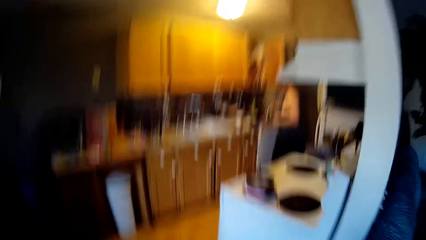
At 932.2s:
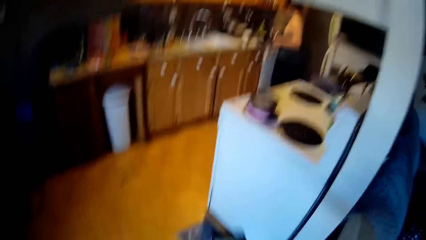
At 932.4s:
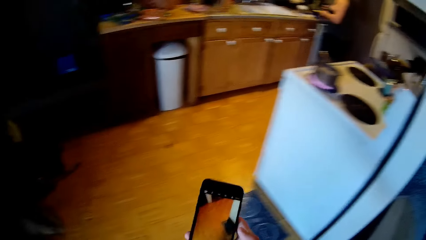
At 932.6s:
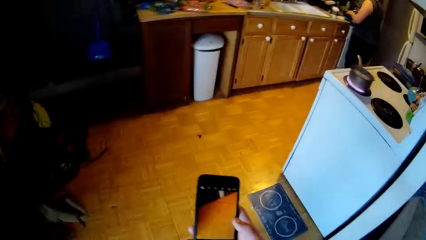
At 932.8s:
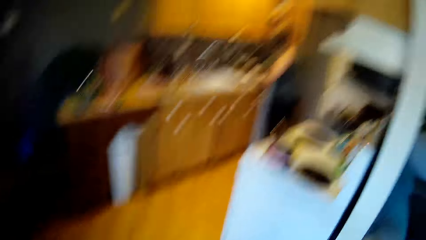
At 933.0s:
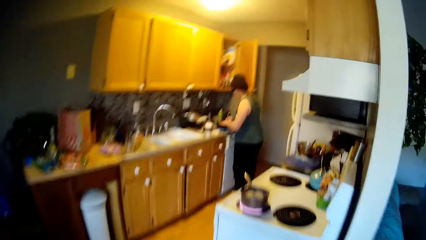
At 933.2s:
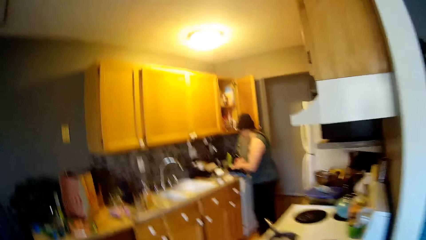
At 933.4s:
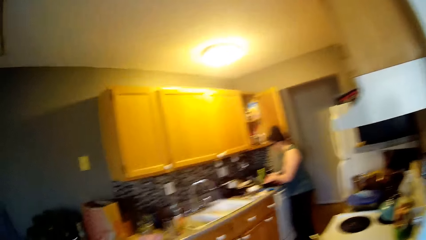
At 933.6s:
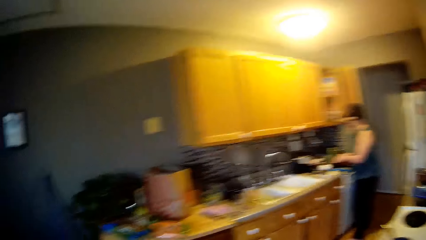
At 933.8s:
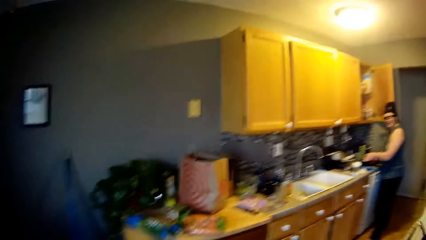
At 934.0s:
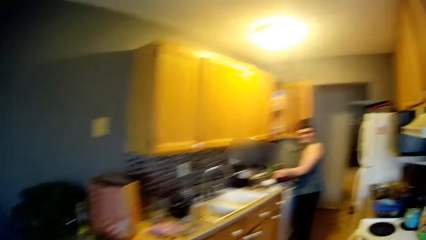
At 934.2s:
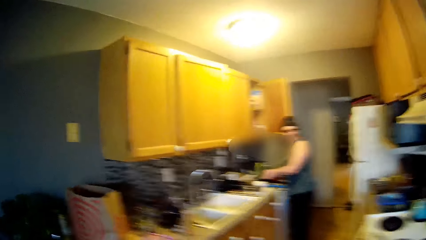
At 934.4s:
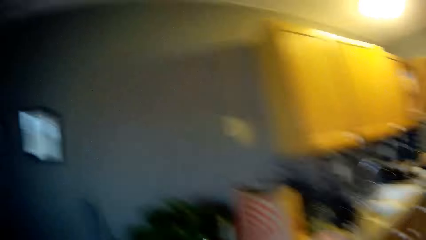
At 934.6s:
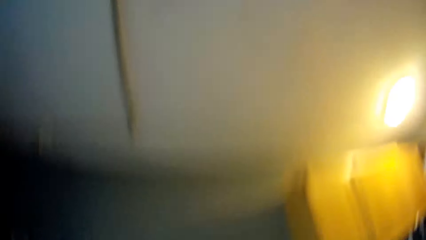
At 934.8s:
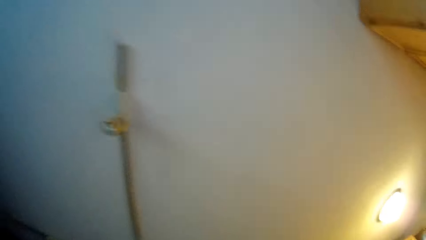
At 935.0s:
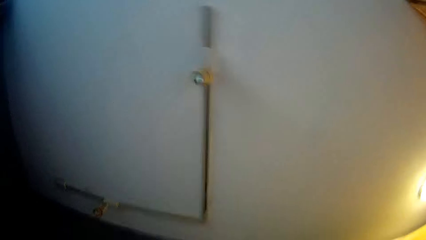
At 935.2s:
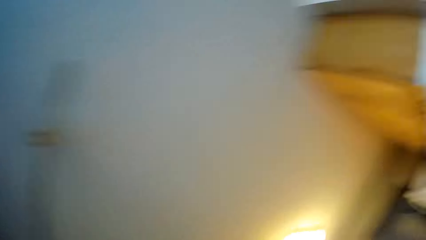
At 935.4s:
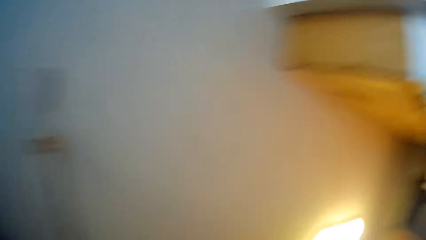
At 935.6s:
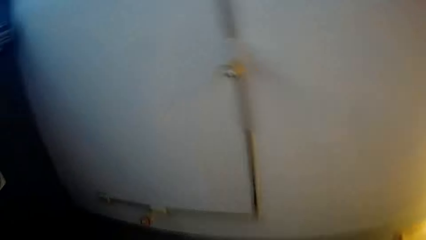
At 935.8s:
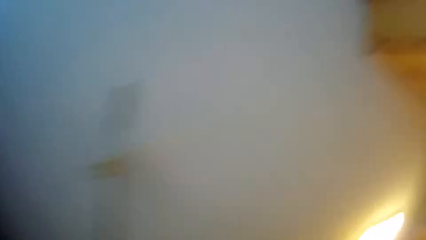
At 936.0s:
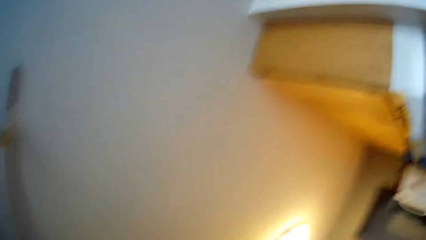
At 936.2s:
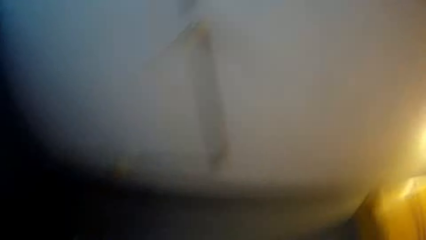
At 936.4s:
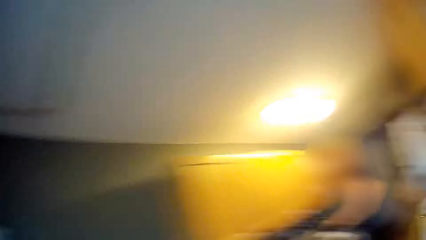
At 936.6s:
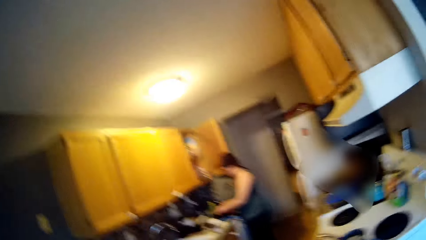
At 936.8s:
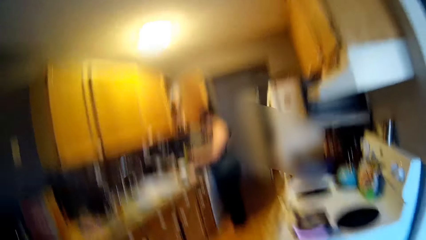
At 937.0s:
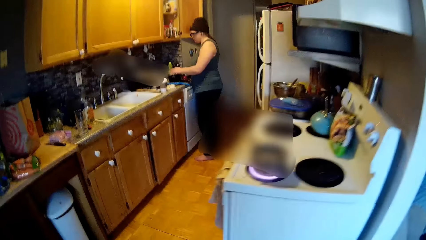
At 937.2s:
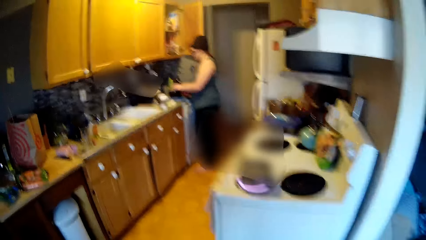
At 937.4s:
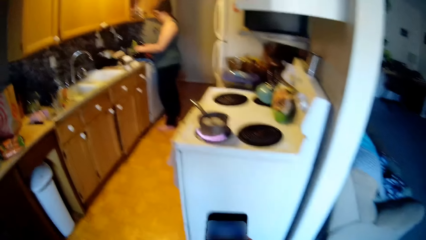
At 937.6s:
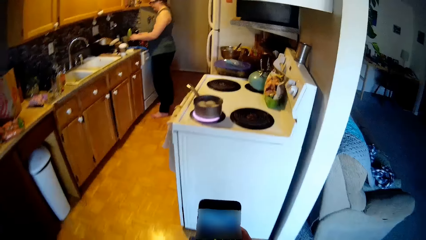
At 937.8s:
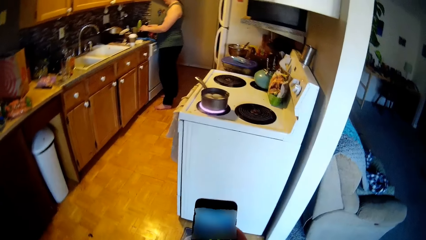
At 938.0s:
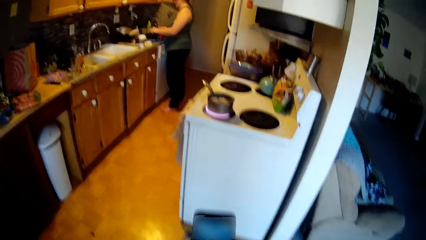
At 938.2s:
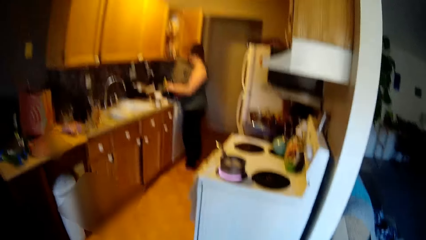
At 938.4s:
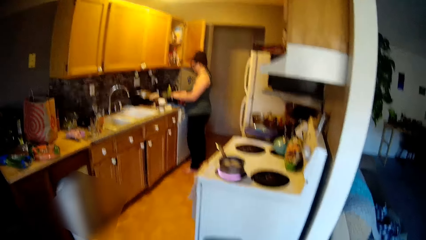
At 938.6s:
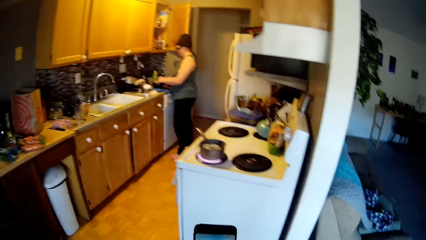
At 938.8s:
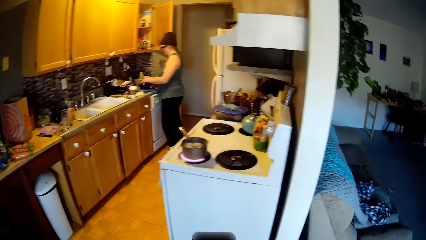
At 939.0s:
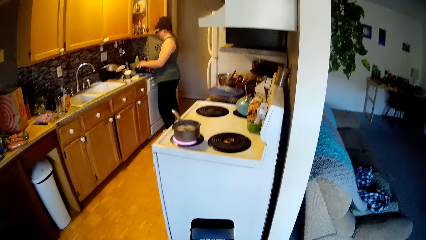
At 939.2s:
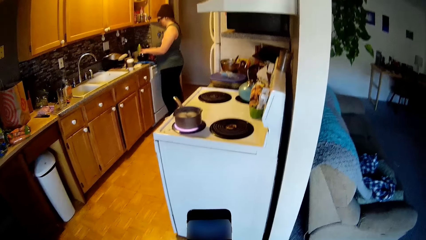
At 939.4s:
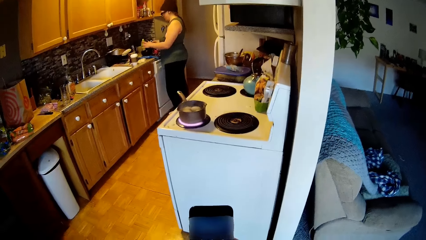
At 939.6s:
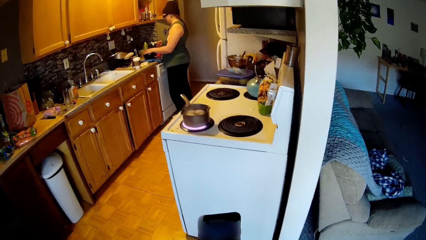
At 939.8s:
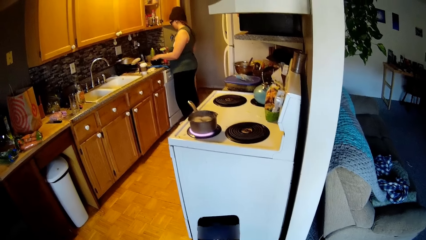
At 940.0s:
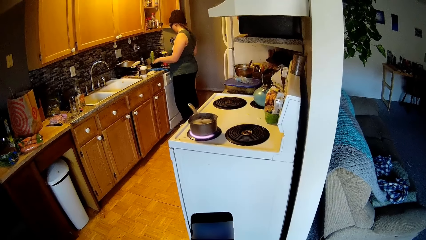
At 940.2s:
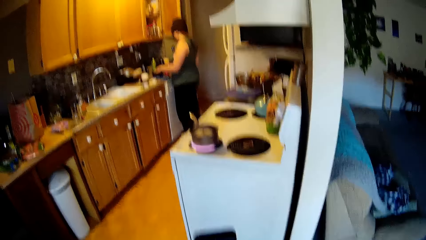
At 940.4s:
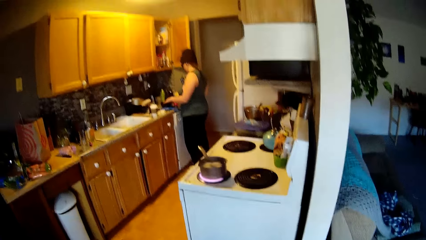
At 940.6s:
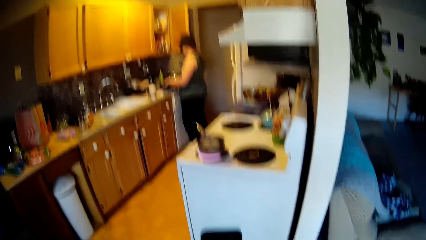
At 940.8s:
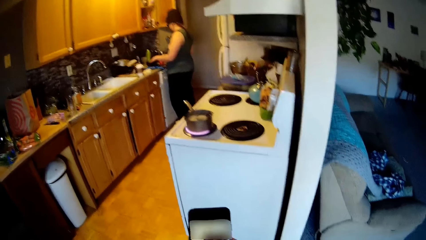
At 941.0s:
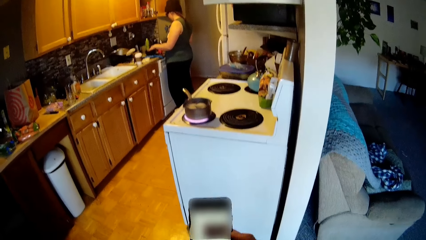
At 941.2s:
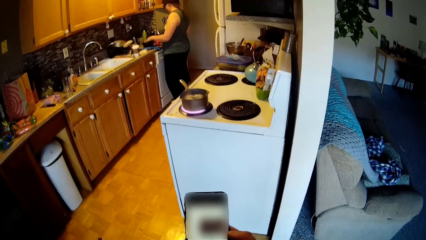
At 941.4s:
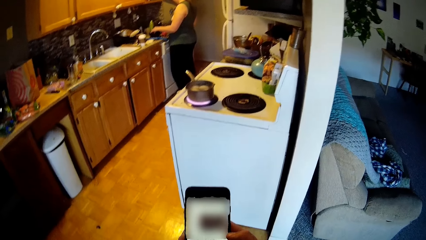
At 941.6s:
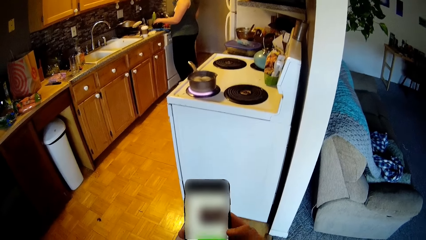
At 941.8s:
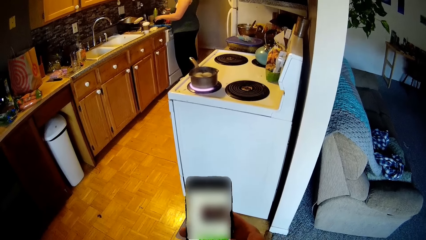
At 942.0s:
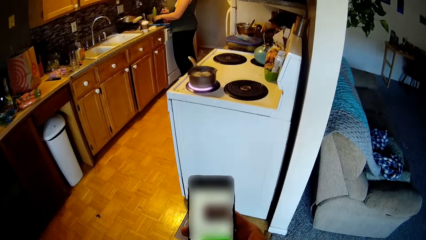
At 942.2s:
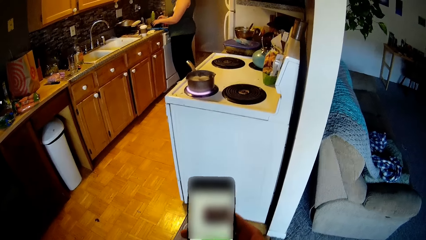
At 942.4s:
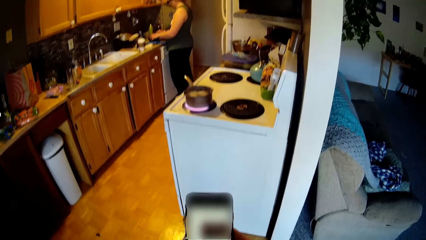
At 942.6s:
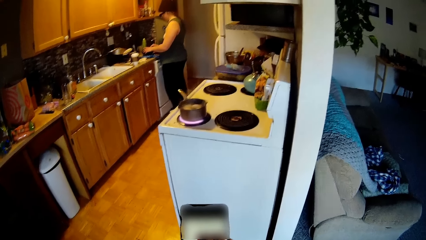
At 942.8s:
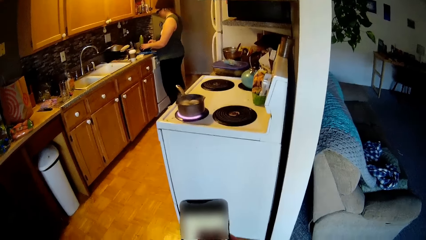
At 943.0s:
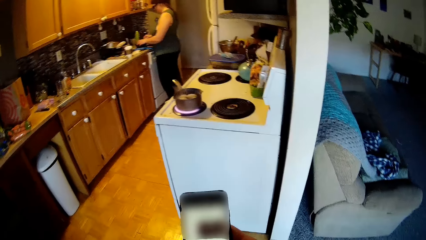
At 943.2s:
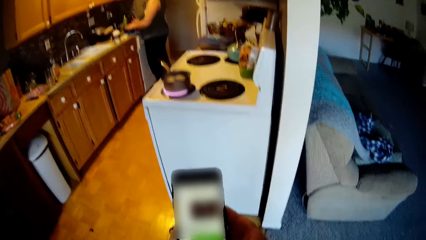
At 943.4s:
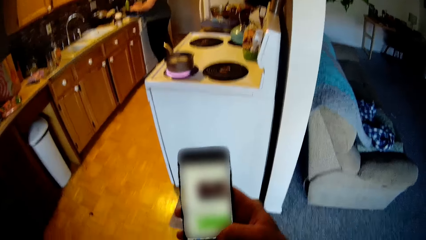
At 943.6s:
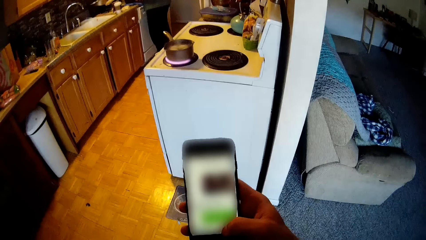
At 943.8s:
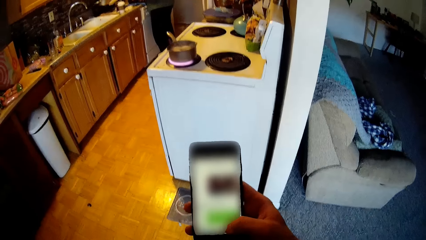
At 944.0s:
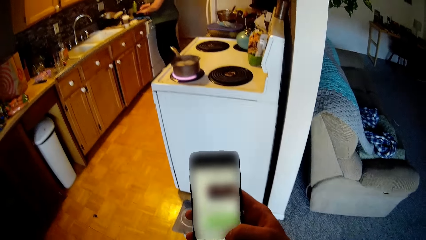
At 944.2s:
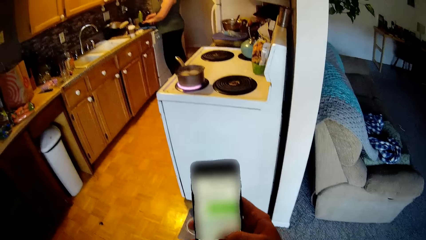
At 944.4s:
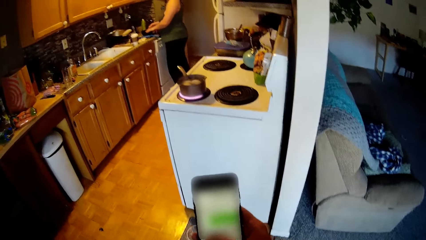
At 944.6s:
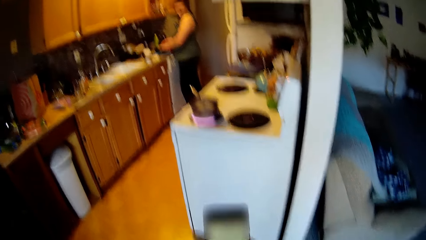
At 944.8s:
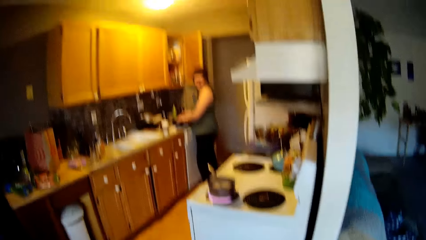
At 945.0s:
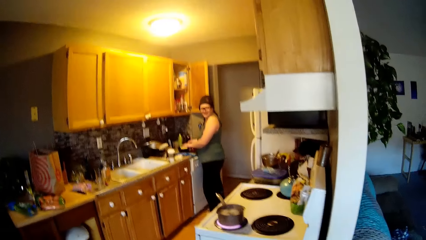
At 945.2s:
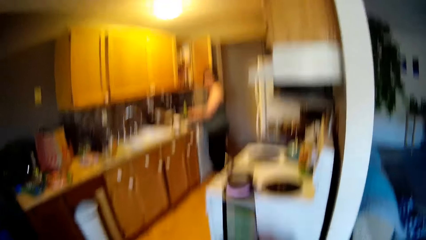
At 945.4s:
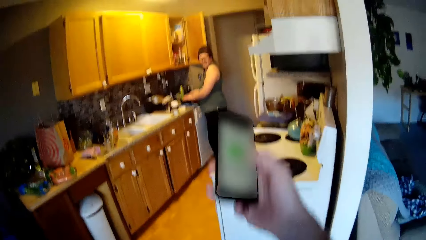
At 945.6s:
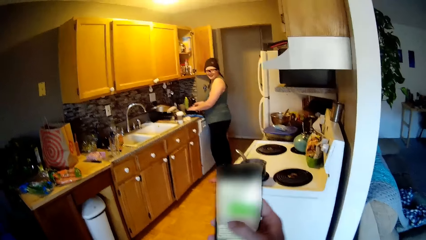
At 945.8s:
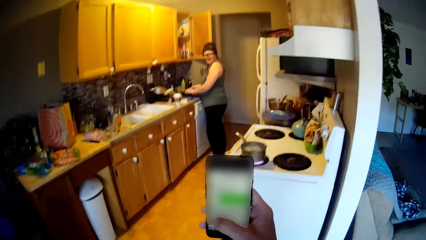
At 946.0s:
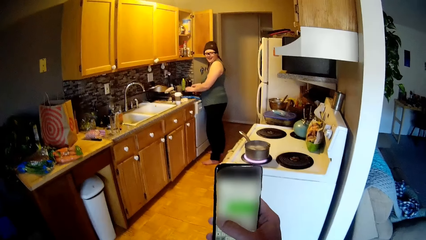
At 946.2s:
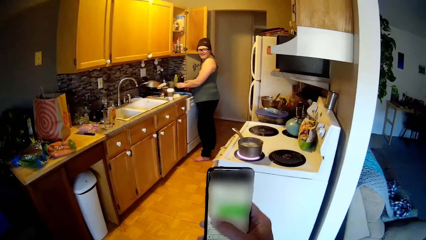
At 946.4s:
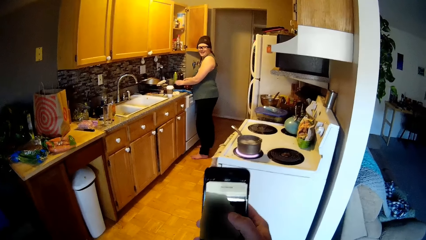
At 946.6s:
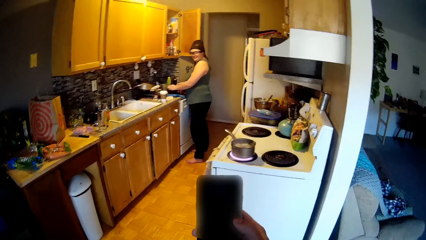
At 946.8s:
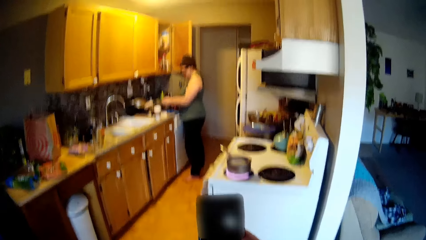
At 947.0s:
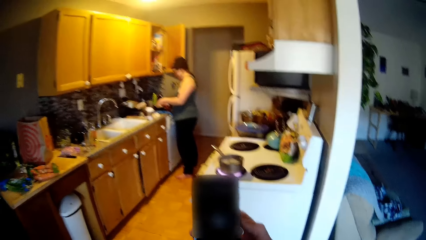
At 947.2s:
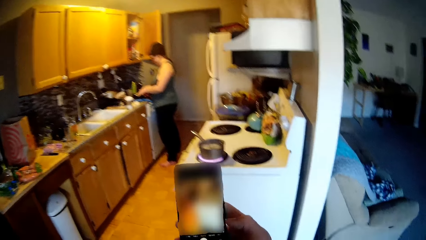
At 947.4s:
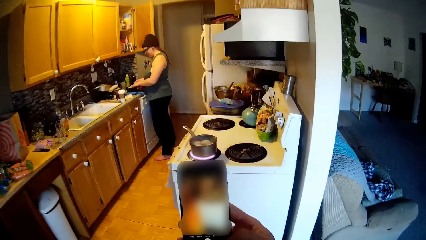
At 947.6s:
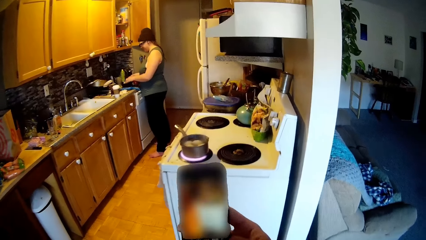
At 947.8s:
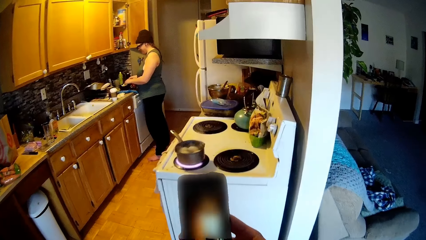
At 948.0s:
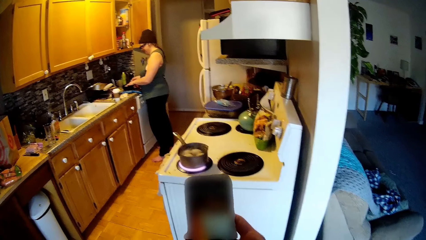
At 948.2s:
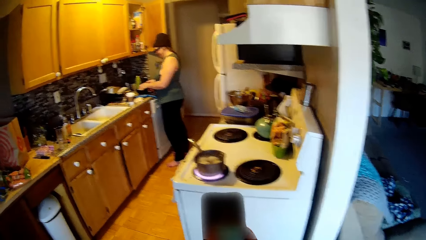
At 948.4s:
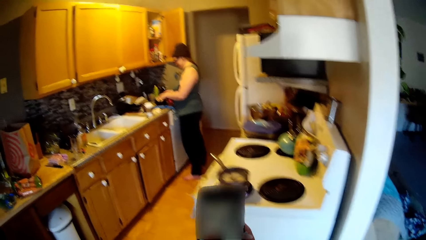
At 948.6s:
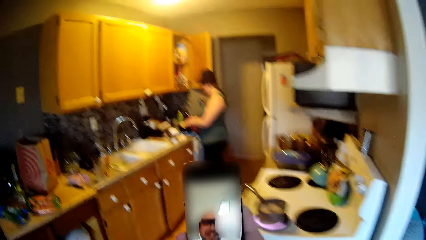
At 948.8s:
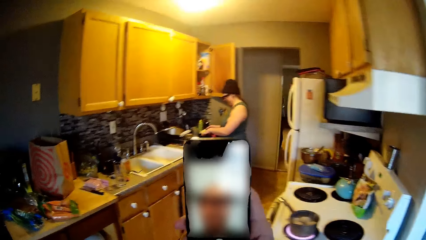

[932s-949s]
The woman scoops out some cheese from a bowl on the kitchen counter with a container with her right hand. The woman does something. The woman turns the cheese in the container into the pot on the kitchen counter with her right hand and scoops out some cheese from the bowl on the kitchen counter with the container with her right hand.
